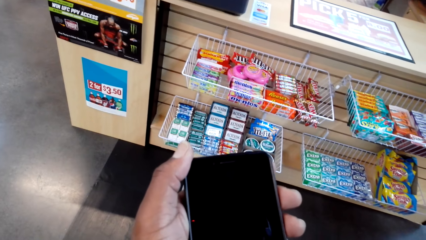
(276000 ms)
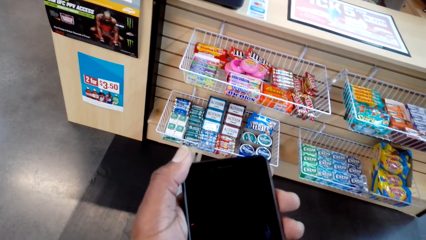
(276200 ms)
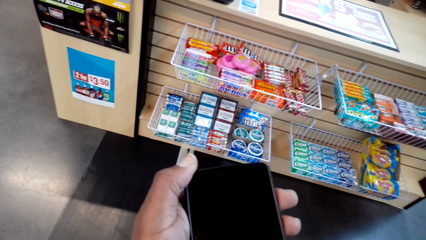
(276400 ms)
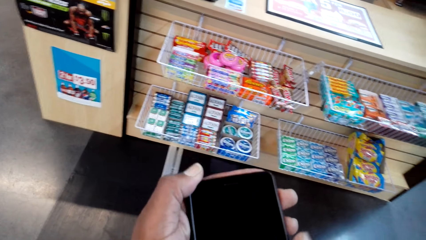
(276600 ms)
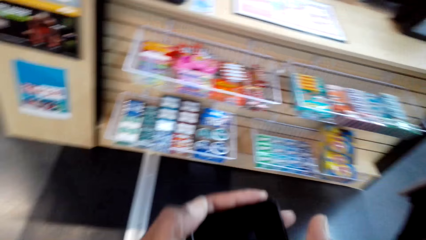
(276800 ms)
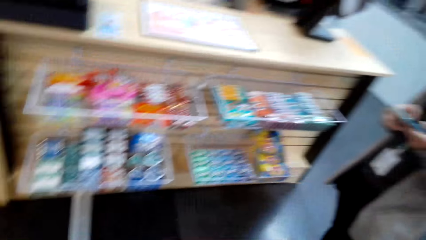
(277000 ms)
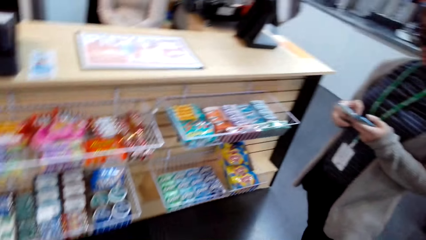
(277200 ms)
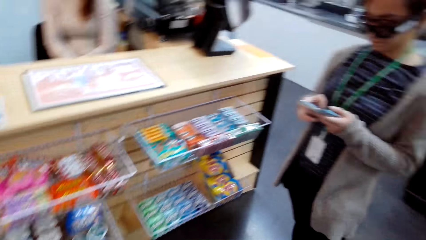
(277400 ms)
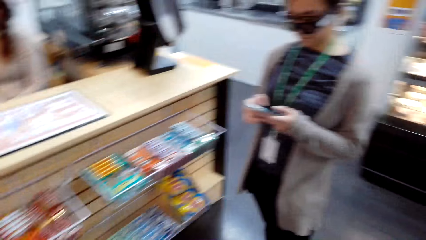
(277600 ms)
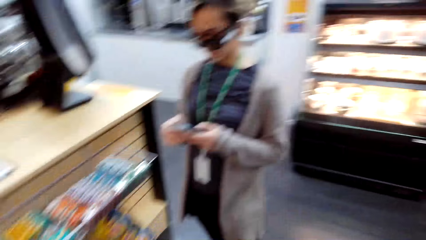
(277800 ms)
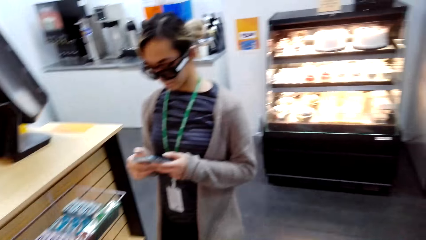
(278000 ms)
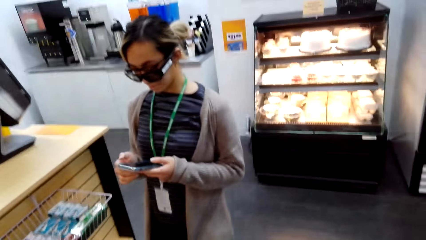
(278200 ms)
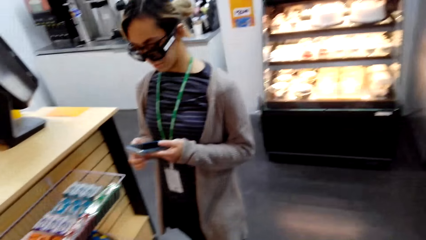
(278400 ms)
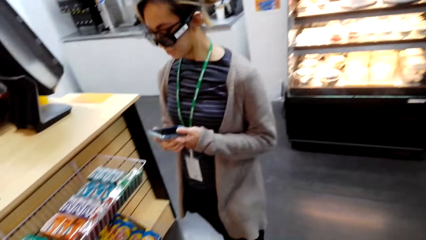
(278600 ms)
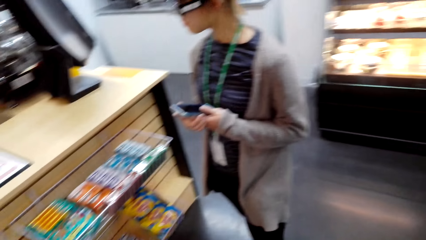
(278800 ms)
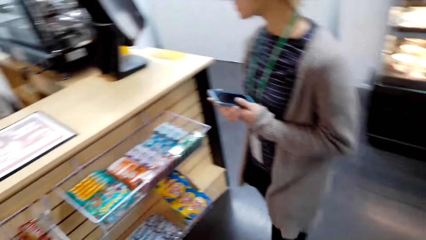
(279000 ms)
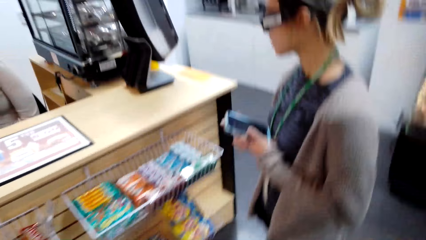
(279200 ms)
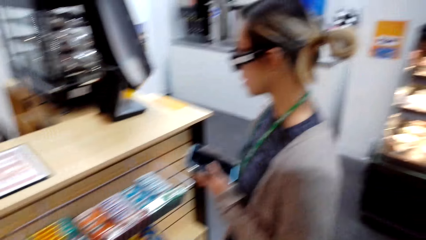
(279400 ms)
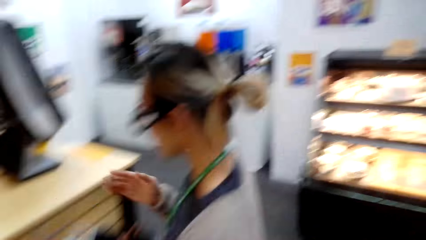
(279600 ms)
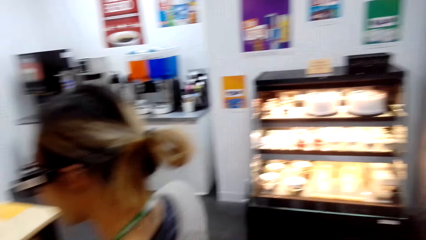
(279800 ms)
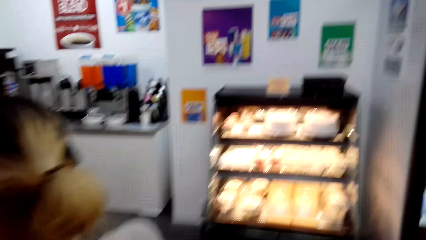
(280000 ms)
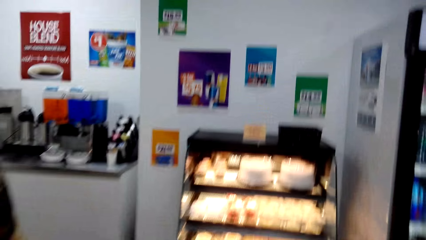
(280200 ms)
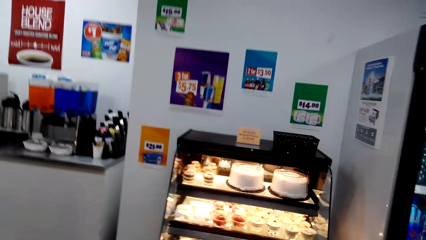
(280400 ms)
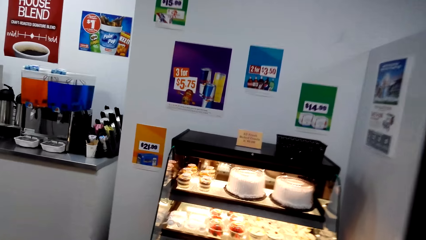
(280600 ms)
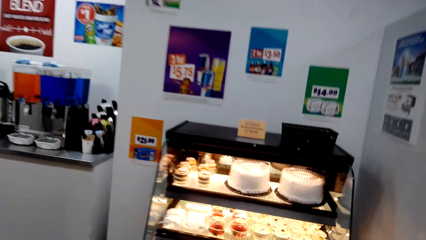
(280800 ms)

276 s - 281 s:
The camera wearer switches off the phone. A woman operates the phone with both hands, holds the phone with both hands and pulls her hand off the phone. The camera wearer walks around the store.

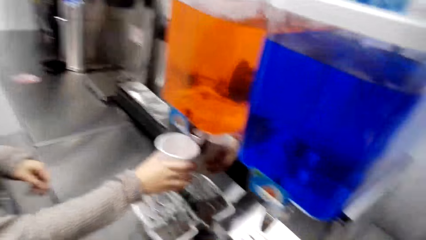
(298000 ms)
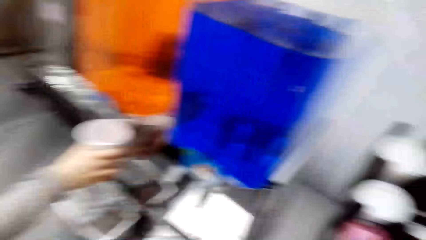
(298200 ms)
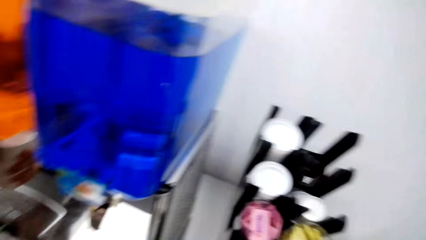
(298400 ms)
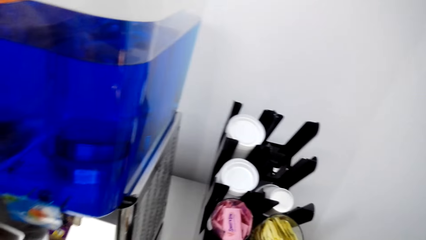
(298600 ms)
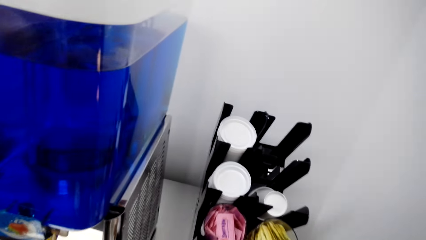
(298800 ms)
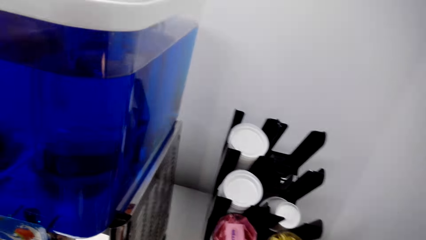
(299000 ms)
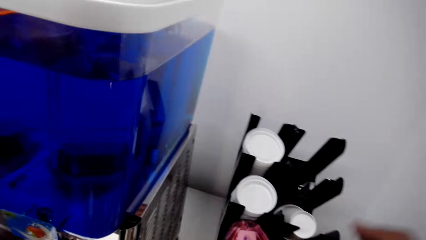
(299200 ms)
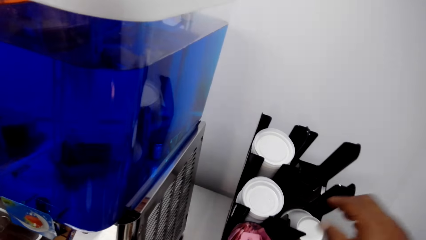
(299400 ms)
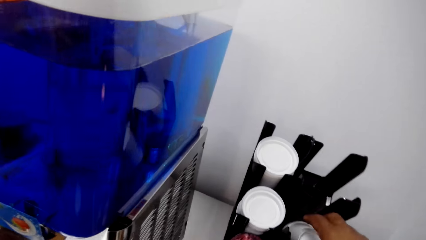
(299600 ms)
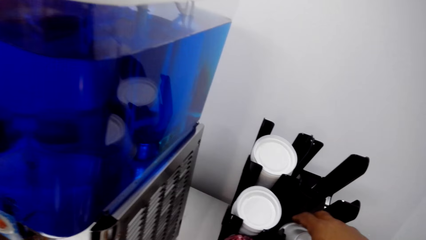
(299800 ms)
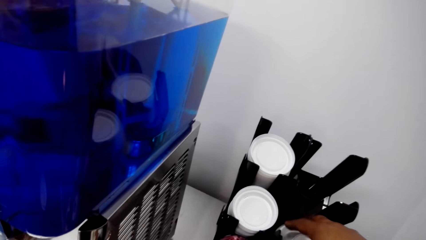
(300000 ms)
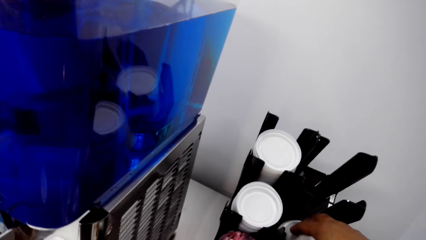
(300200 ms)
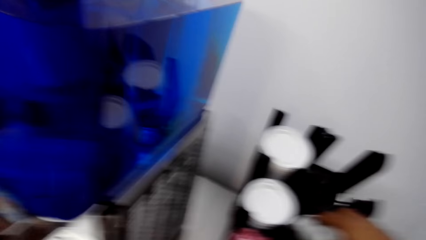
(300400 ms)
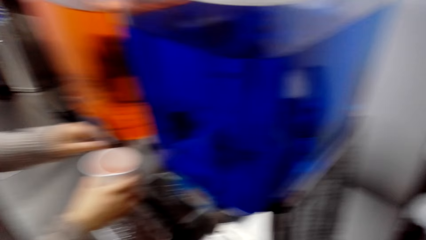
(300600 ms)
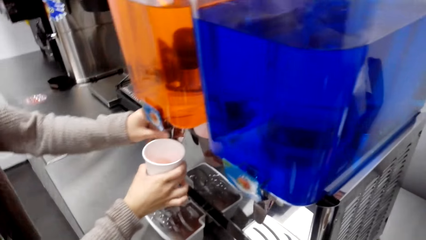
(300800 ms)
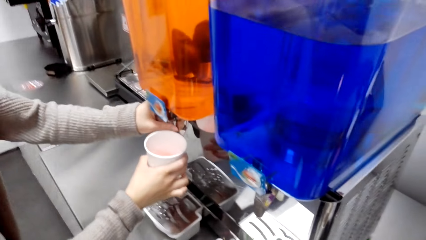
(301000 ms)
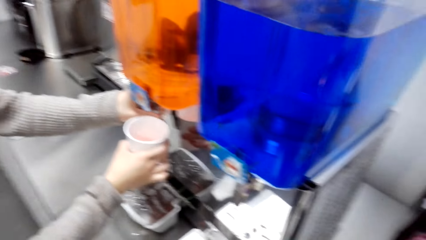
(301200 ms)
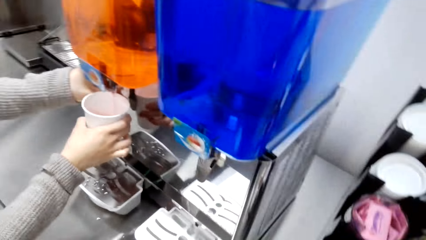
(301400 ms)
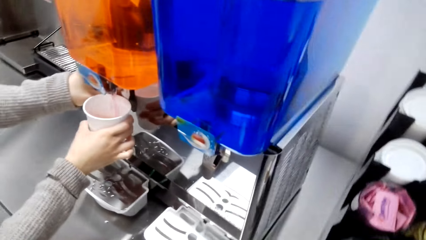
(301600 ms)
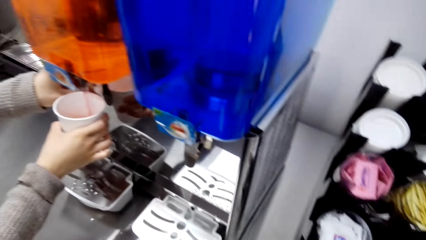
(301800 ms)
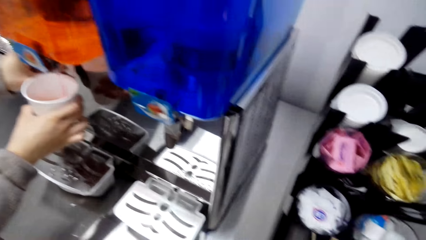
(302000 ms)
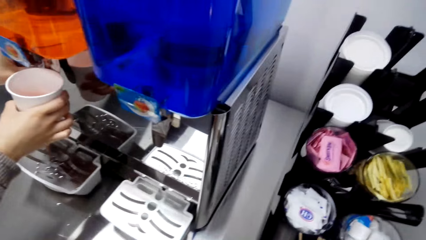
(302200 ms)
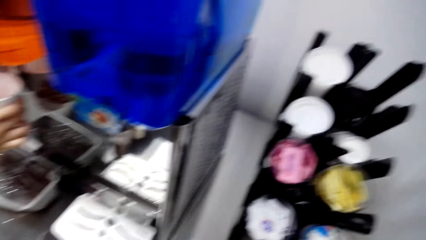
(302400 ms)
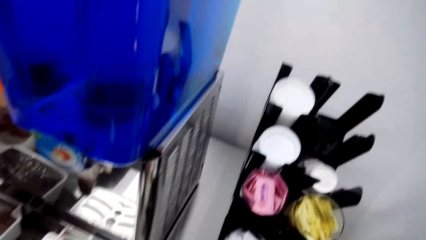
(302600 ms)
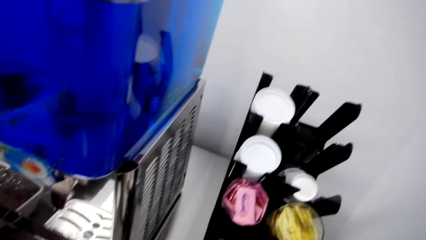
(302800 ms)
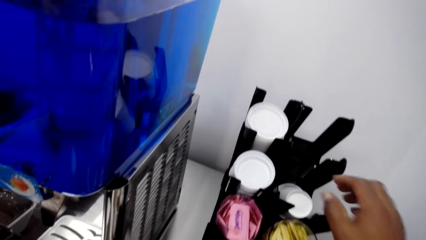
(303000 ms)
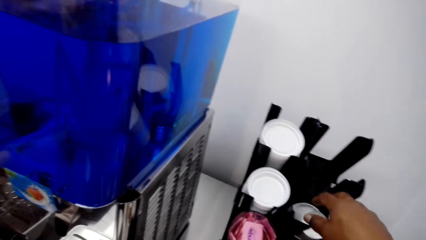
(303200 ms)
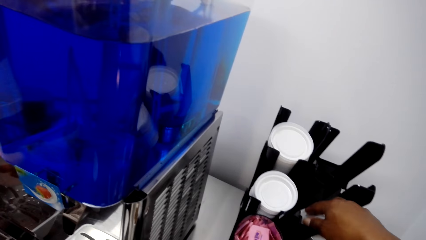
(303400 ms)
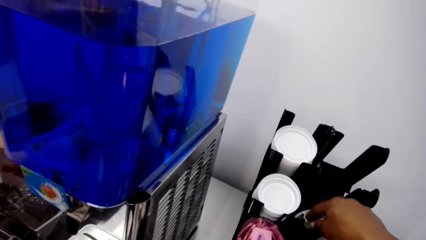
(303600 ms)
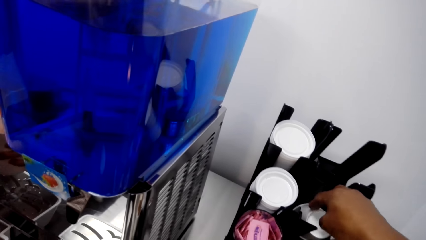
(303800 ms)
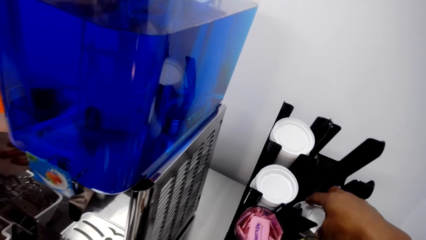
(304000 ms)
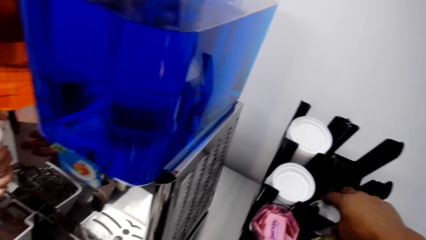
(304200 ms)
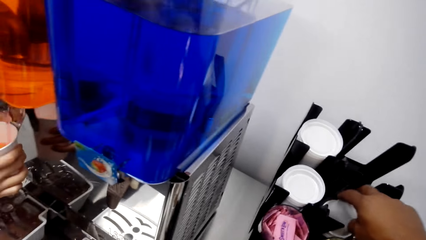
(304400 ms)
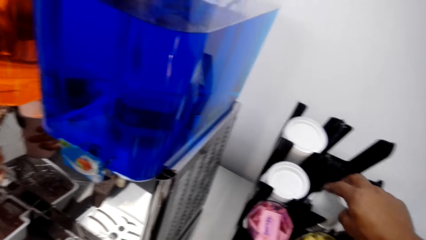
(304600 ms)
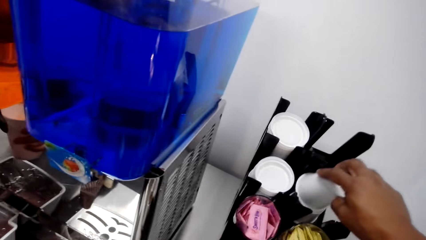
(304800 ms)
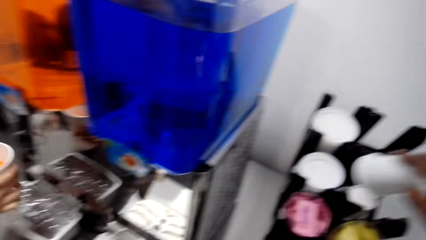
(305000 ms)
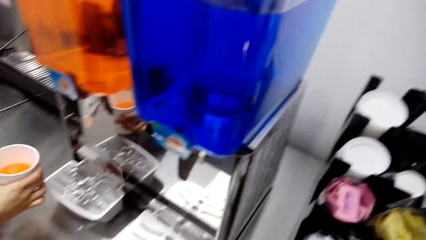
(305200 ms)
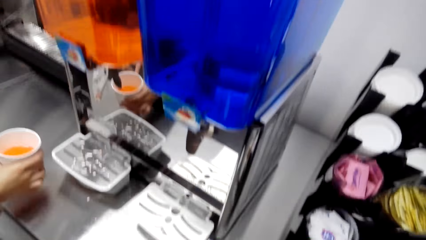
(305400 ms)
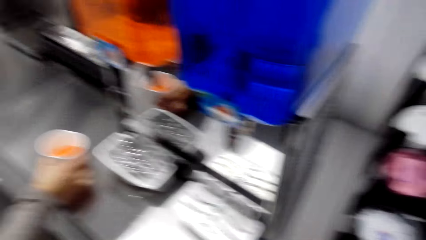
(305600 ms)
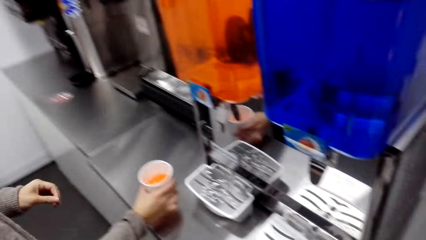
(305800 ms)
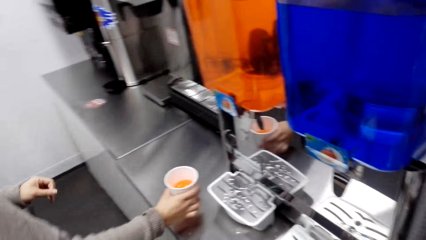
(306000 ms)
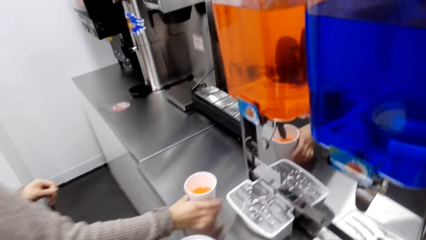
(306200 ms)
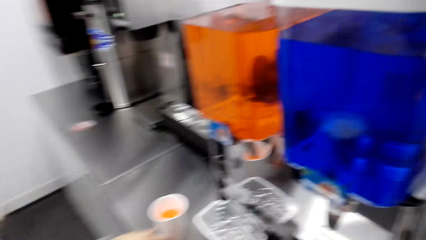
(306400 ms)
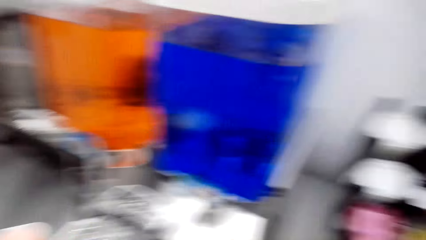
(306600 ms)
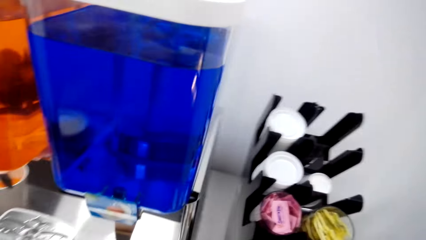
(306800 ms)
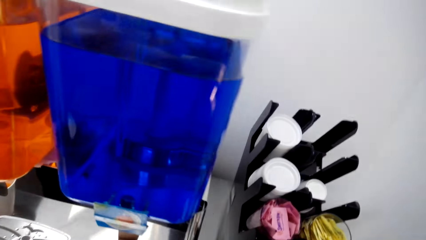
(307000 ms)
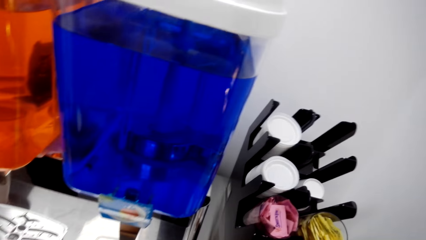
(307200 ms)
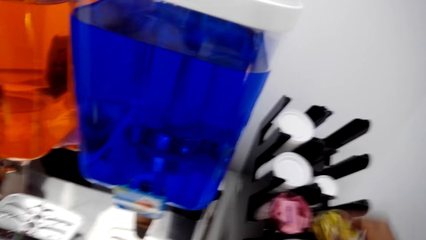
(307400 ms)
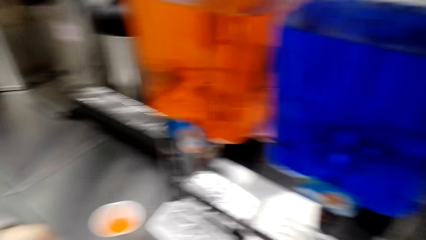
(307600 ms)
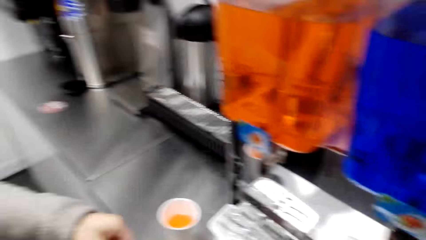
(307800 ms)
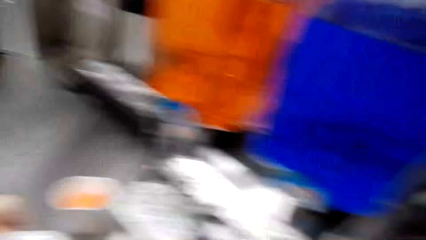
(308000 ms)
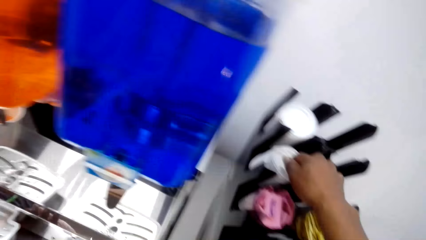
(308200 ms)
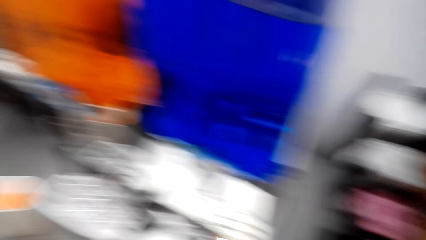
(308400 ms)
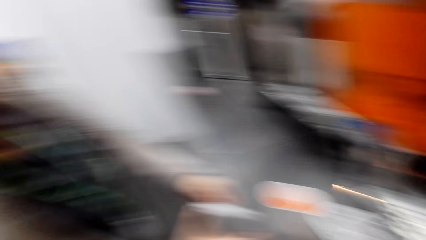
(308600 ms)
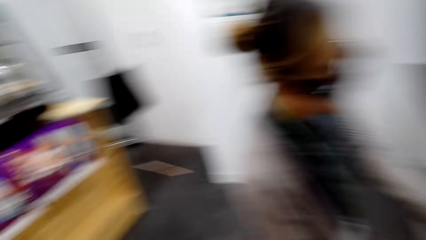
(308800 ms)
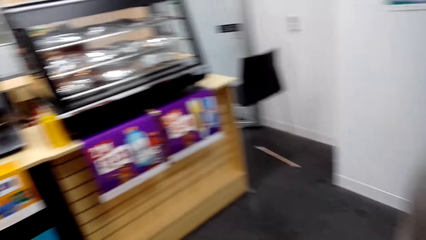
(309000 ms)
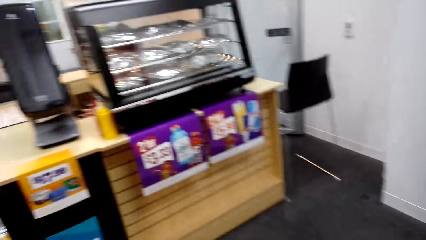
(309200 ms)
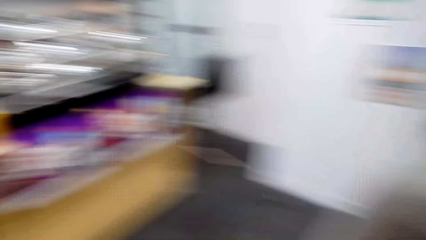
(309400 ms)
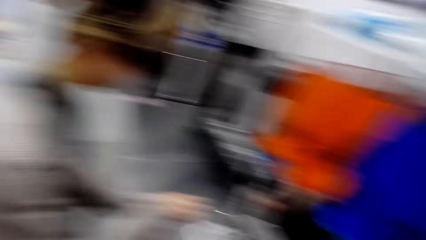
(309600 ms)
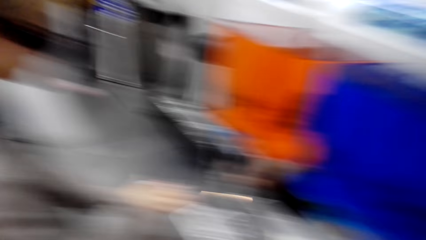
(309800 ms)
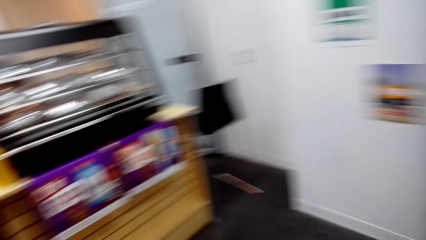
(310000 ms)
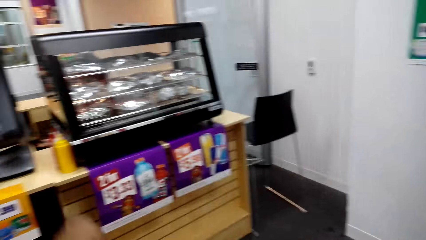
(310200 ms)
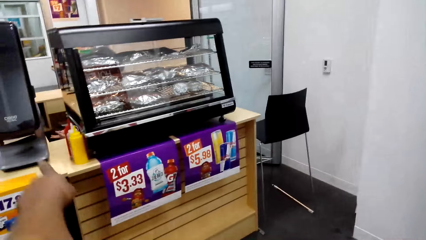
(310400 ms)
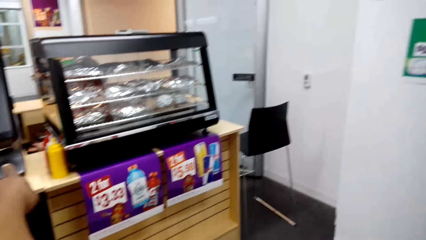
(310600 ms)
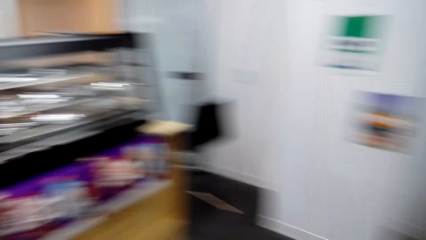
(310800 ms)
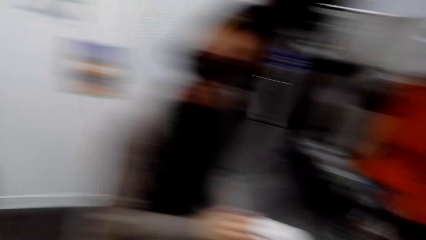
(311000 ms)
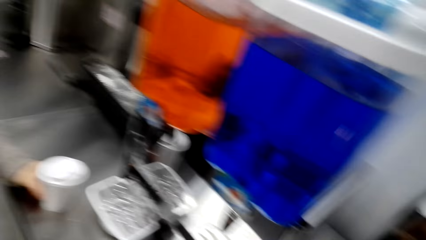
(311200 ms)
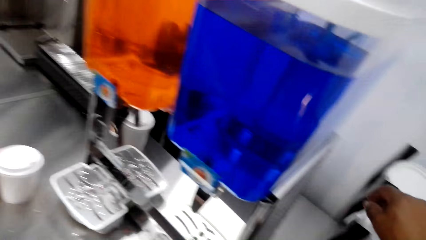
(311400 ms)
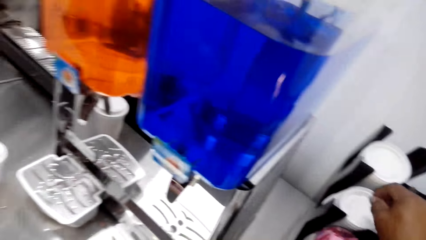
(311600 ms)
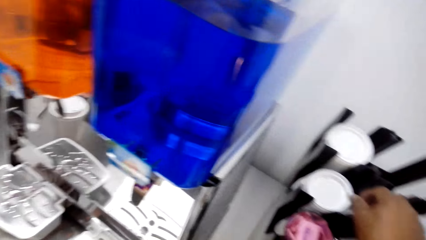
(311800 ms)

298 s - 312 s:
The camera wearer picks up a tumbler. A woman holds the dispenser tap. The woman adds juice in the tumbler. The camera wearer picks up the tumbler. They pick up the tumbler lid. The woman puts the tumbler on the table. The camera wearer looks around the store.
